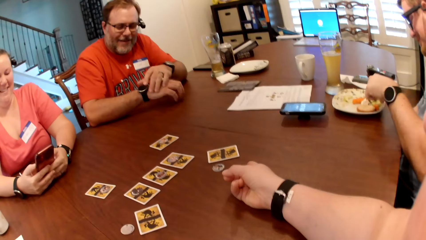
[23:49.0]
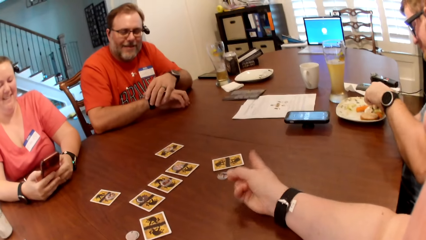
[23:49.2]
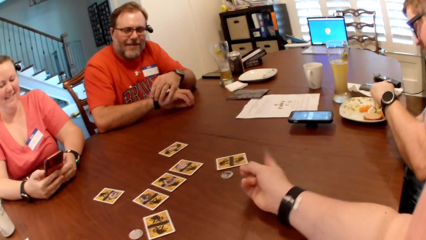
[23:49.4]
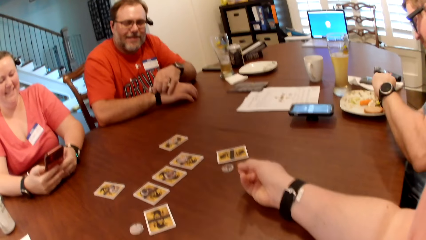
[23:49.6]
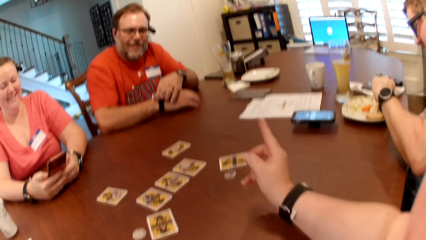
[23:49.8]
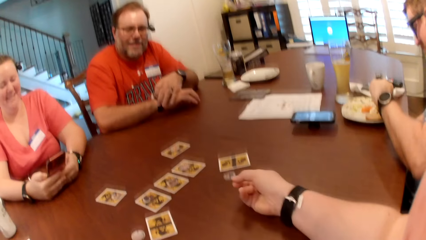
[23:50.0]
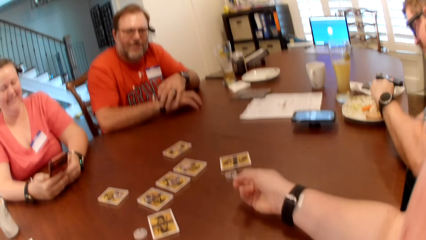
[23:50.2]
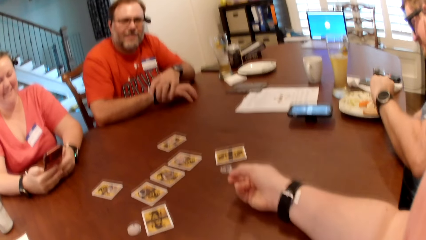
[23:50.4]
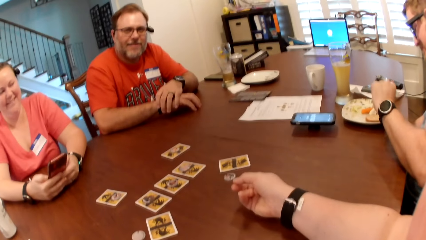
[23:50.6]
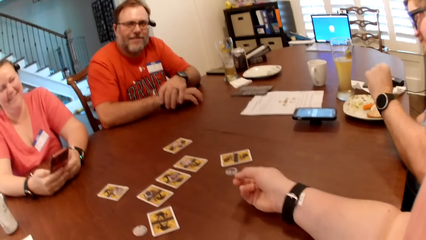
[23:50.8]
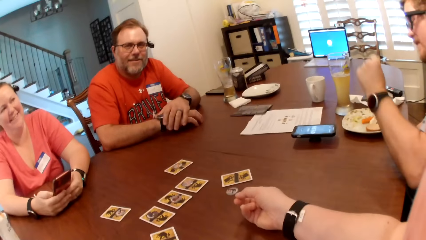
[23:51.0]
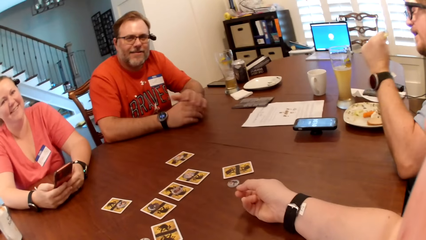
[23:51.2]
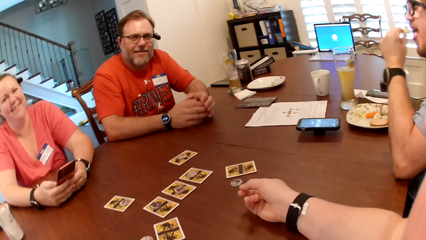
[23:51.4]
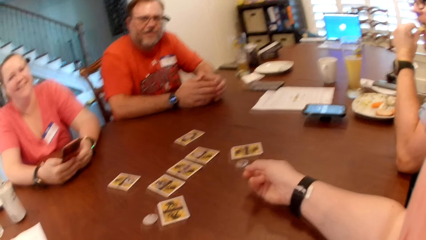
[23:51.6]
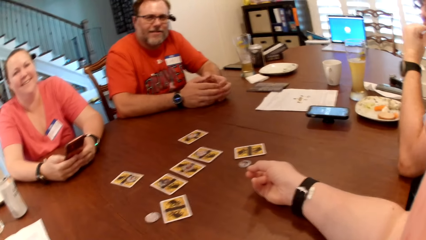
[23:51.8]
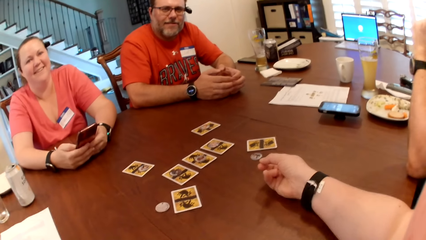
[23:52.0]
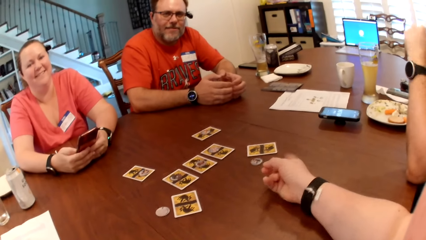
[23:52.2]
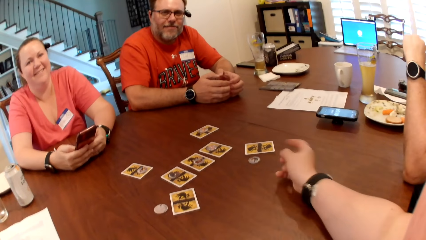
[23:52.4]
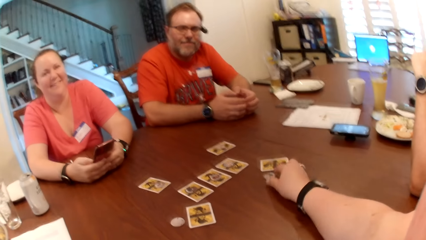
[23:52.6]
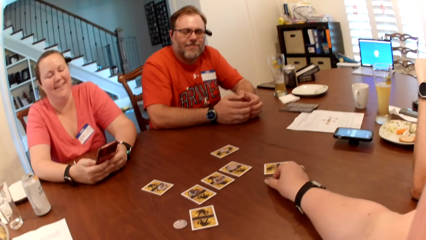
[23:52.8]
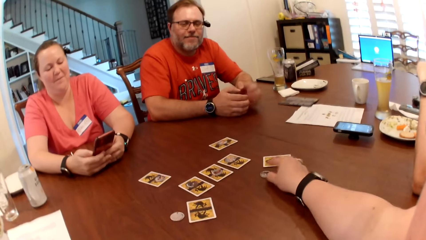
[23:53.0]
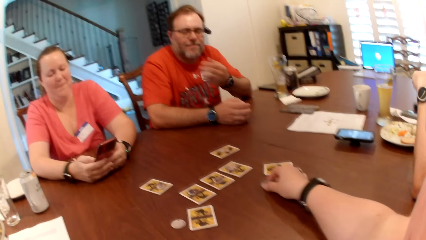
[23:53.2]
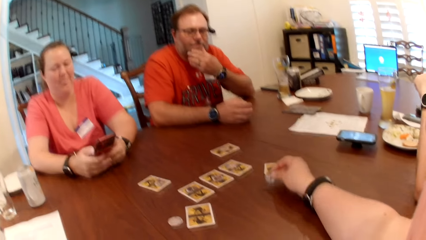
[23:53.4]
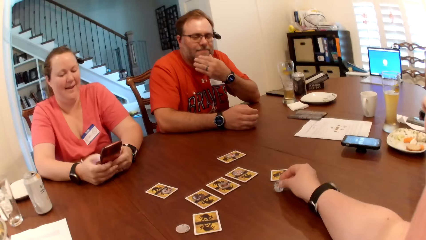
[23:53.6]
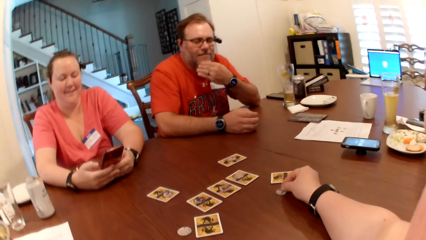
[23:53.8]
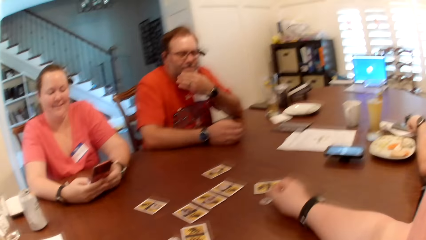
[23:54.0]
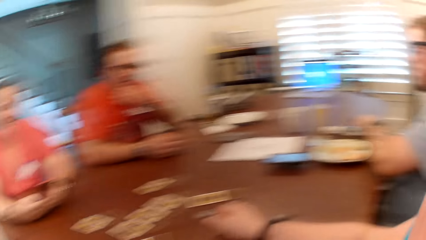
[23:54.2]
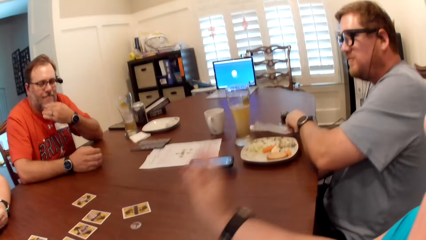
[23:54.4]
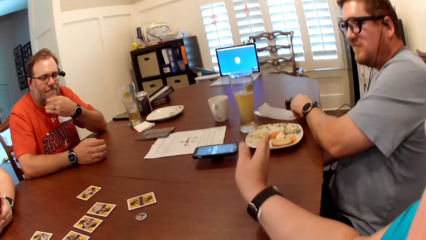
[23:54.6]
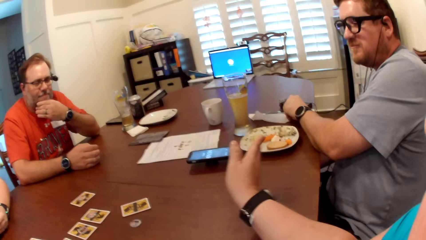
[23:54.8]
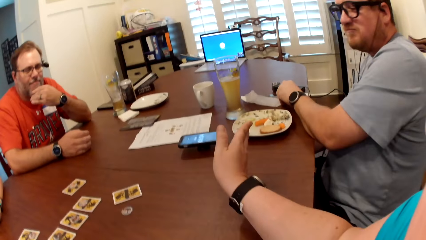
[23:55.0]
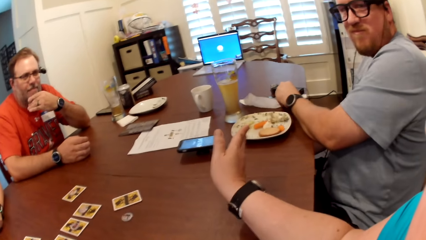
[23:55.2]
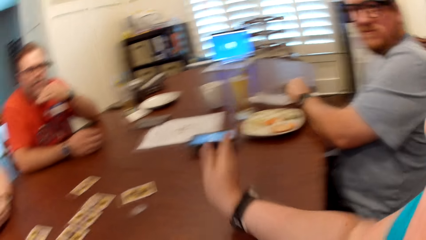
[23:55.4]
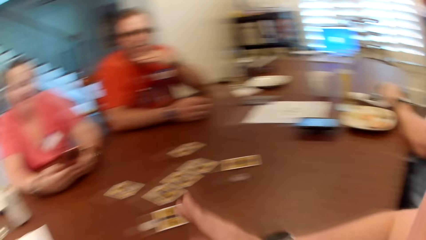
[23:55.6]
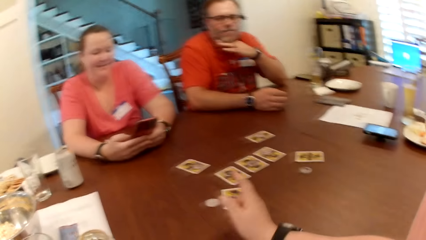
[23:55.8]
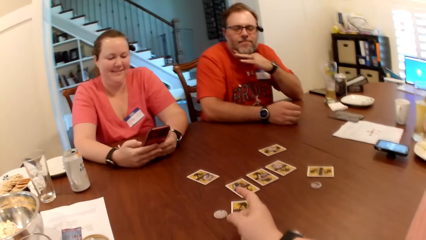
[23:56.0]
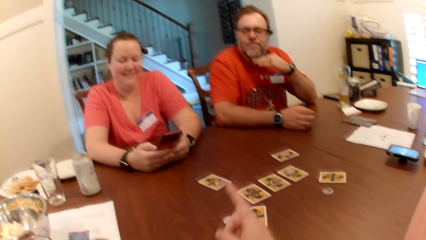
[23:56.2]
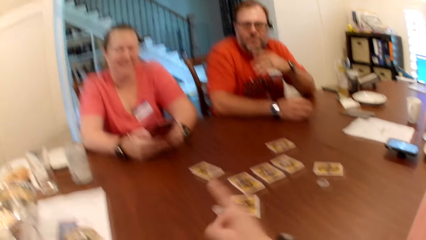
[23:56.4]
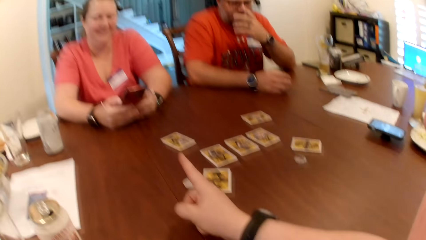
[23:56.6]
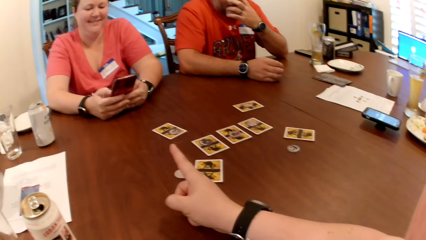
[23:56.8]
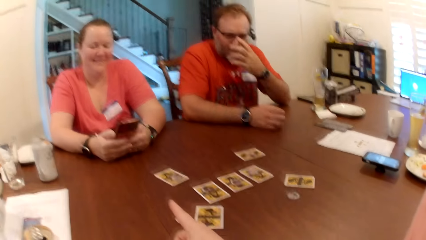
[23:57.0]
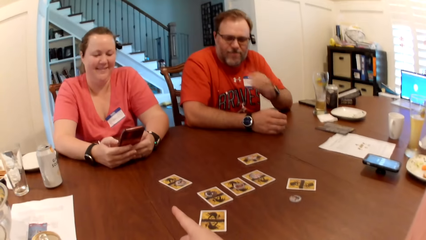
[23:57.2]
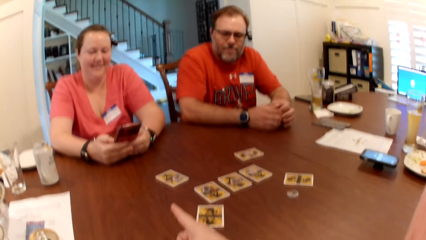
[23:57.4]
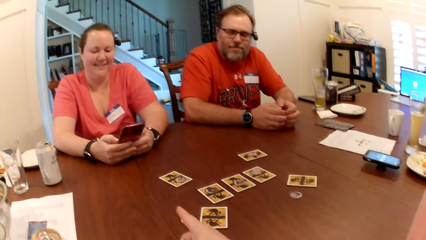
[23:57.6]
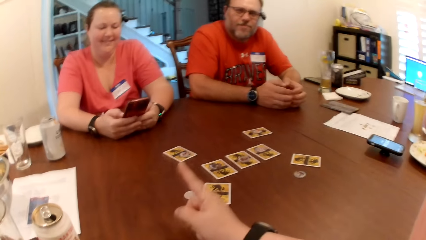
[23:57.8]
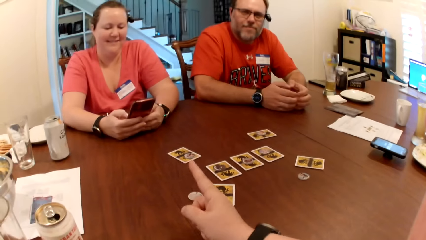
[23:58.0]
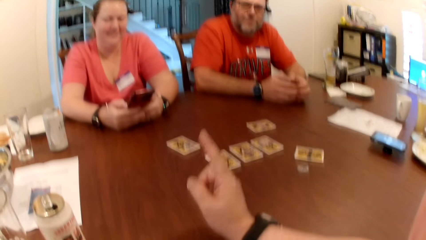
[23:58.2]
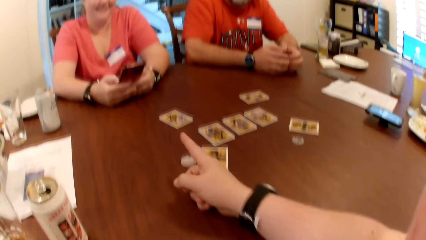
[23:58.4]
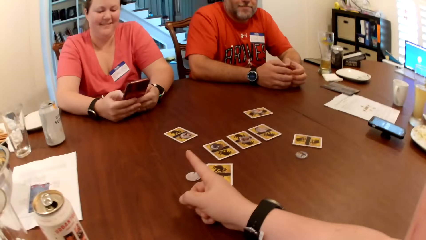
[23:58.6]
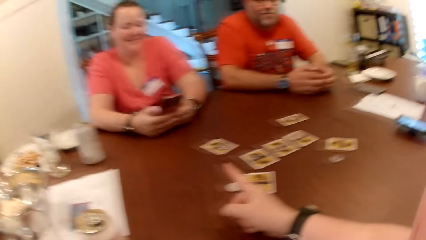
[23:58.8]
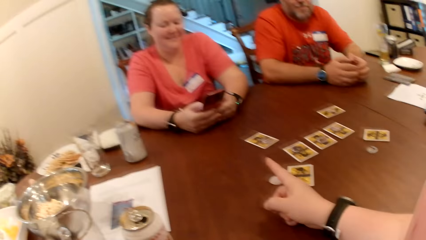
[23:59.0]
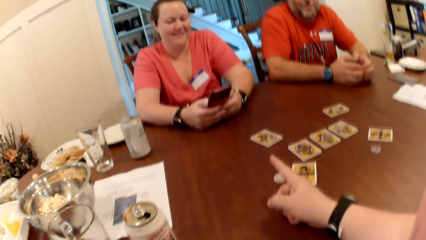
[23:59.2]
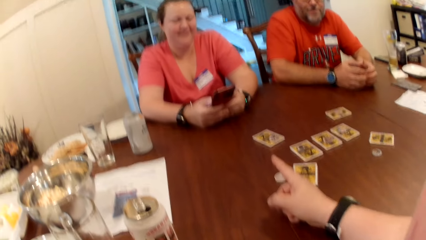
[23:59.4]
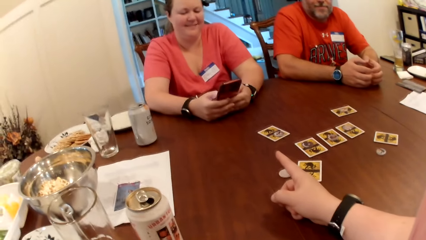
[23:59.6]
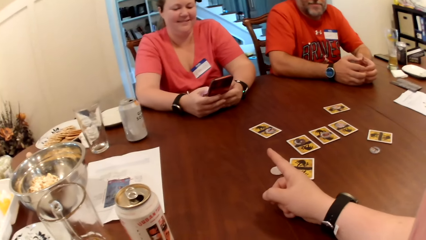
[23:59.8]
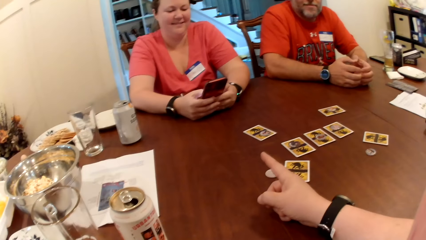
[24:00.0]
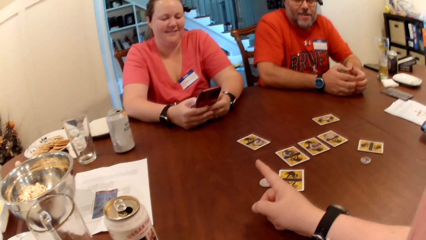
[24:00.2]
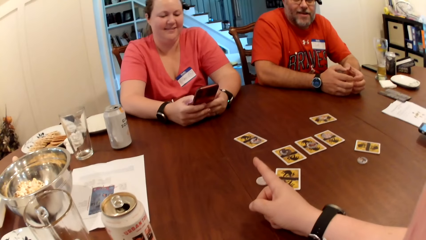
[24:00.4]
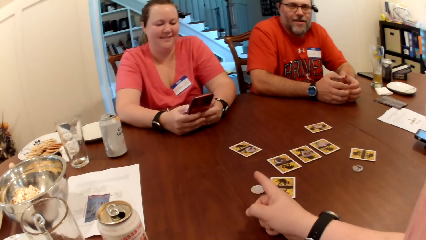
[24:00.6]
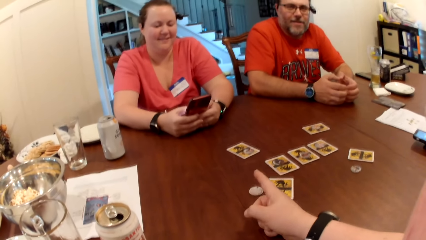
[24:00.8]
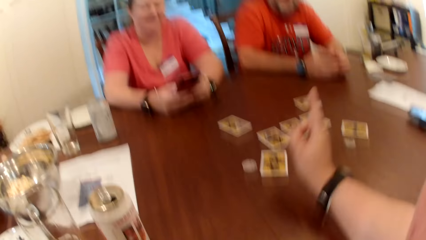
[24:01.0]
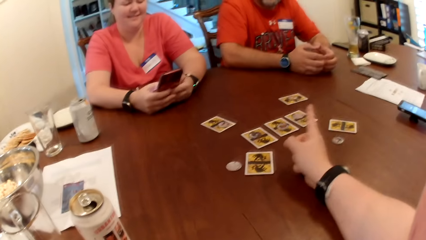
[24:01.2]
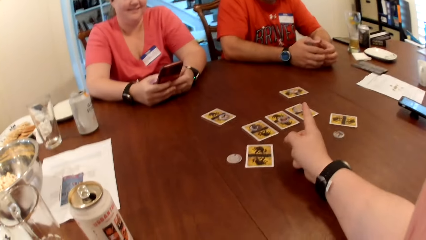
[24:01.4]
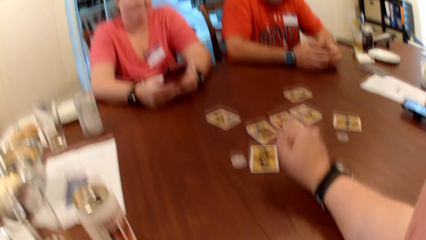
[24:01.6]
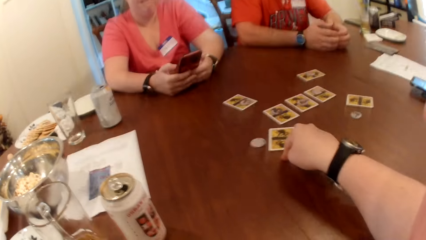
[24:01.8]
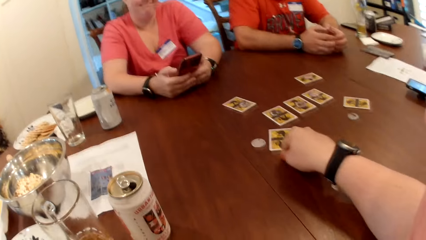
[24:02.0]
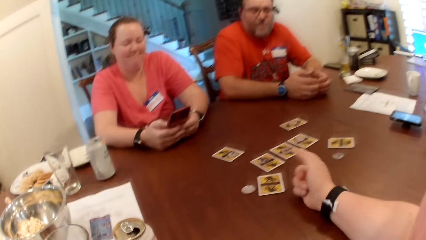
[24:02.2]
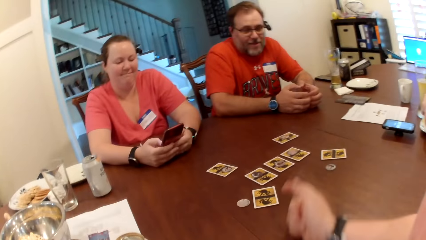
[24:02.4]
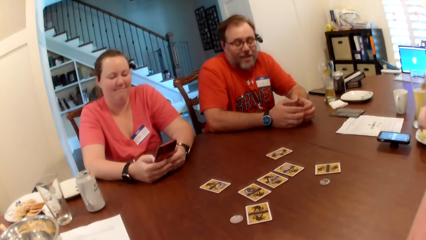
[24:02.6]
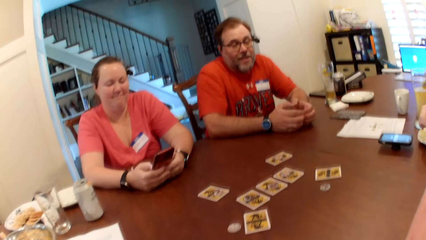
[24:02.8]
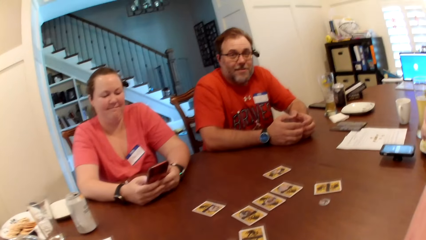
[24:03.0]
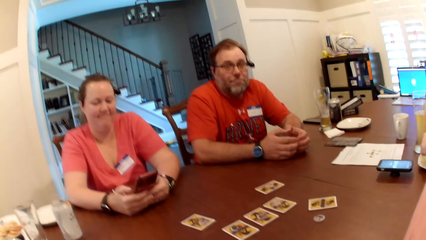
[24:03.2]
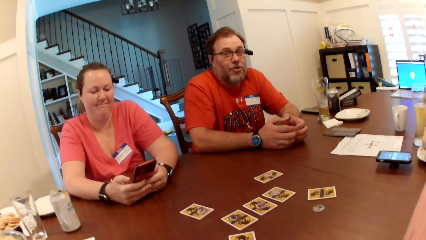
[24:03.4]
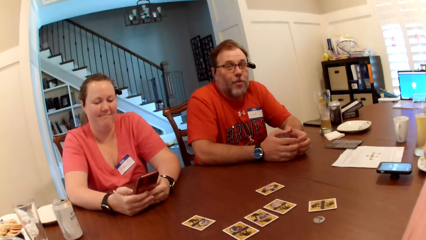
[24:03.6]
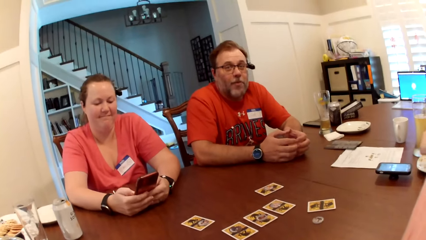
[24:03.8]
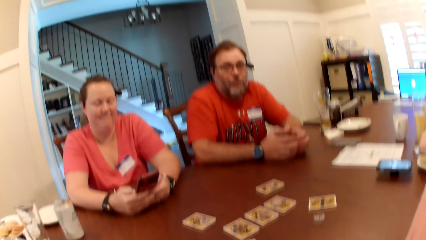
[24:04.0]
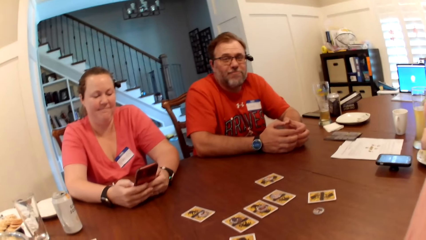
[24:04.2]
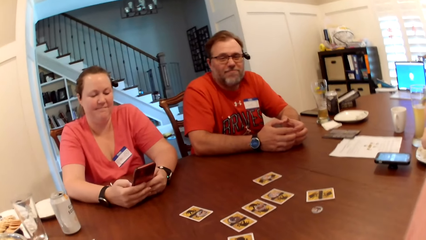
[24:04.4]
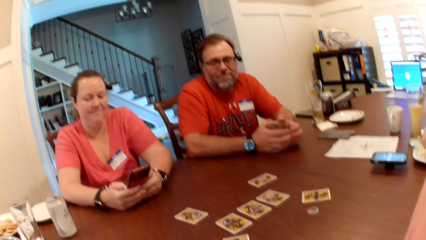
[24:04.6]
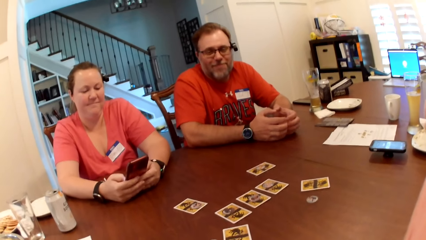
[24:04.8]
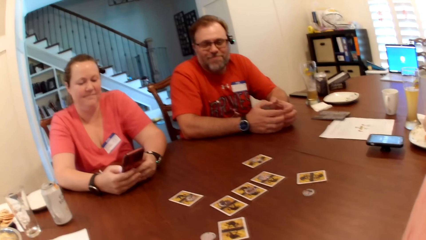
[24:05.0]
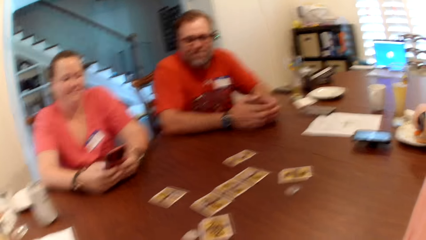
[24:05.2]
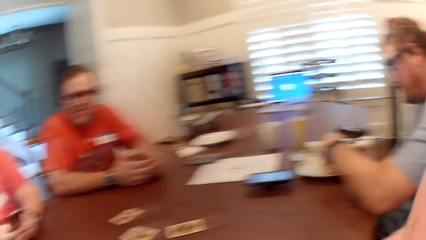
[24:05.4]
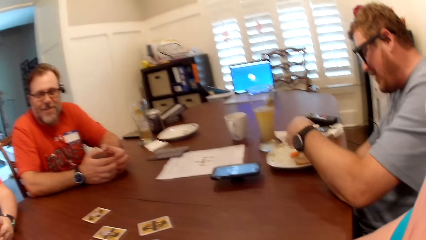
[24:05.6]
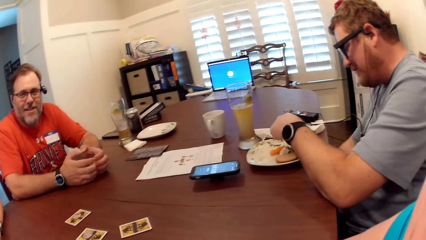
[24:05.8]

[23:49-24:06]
The man picks up snacks from the plate with his left hand. He eats the snacks in his left hand. The camera wearer touches a coin on the table. She adjusts the coin or token on the table with her left hand. She turns to the right. She points her finger to a lady.
